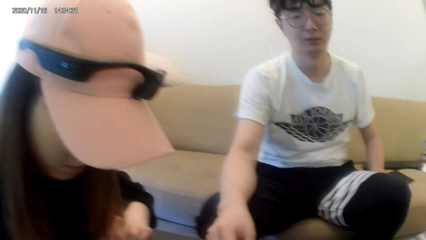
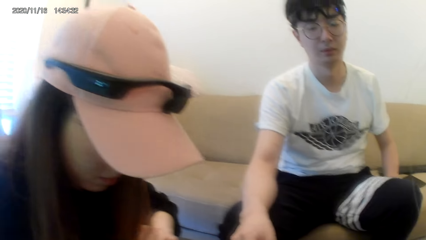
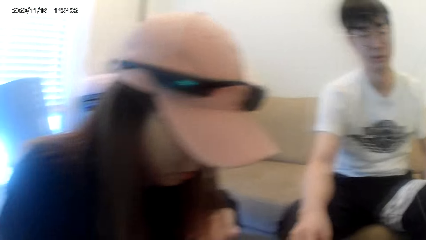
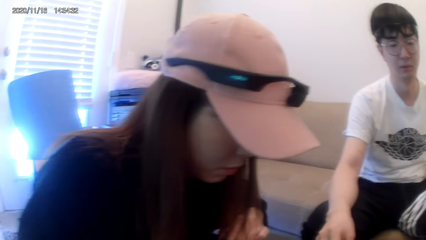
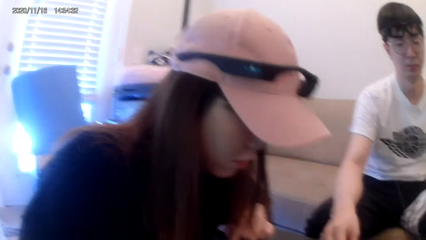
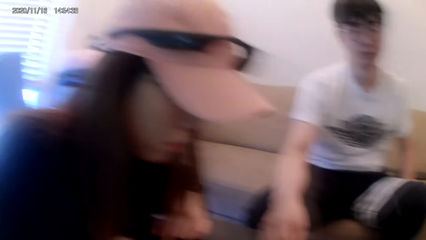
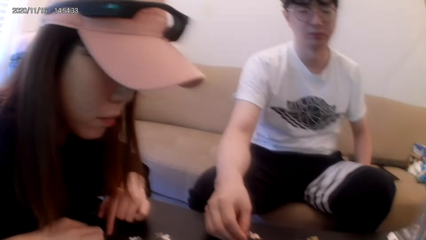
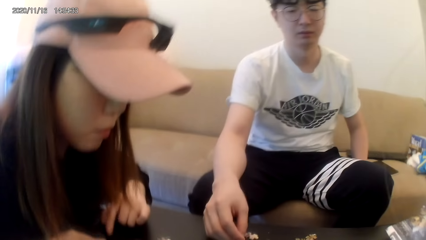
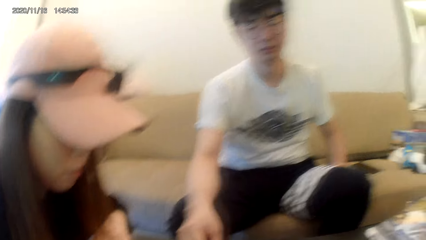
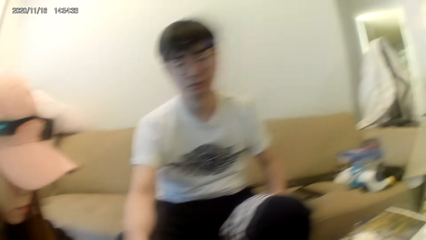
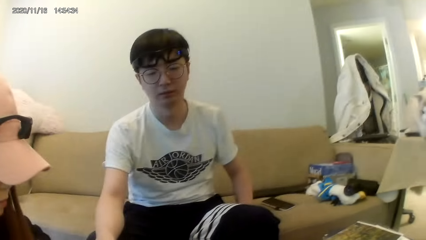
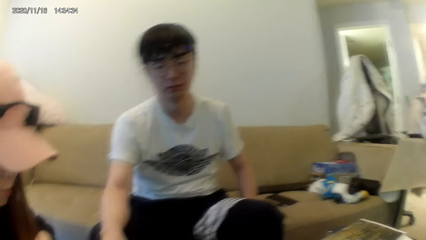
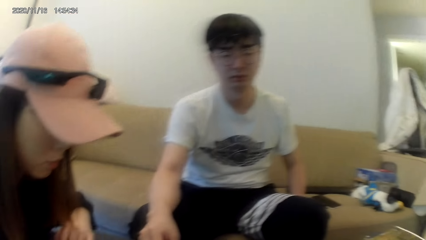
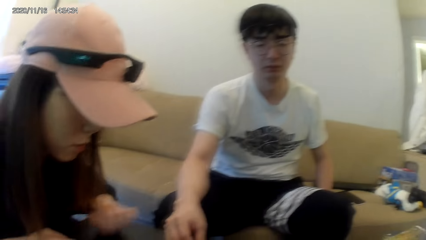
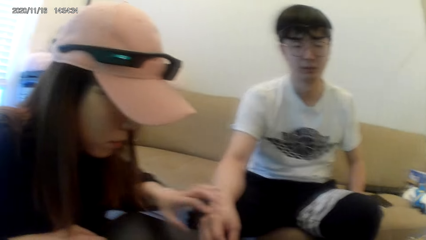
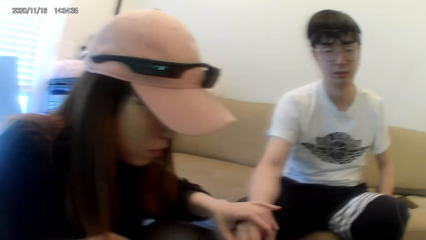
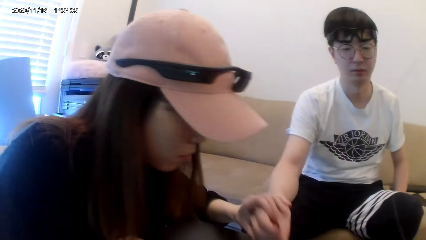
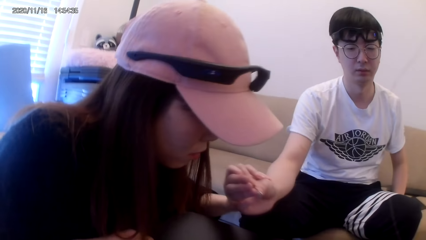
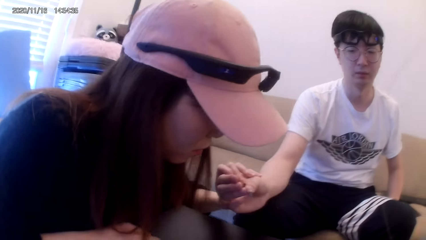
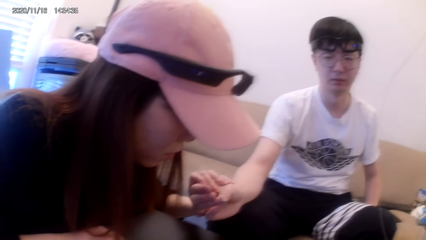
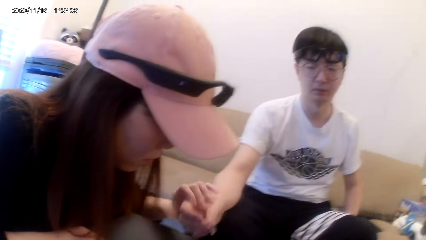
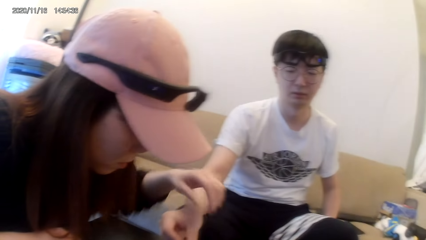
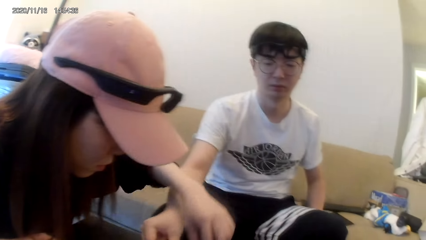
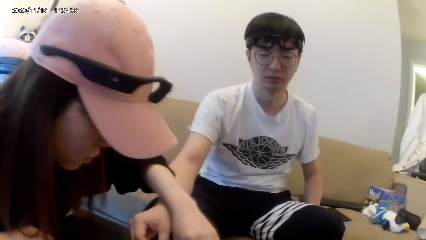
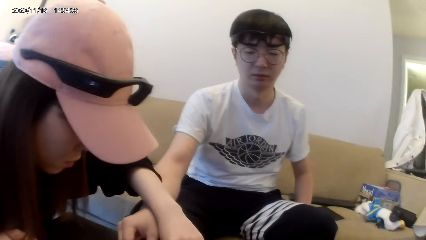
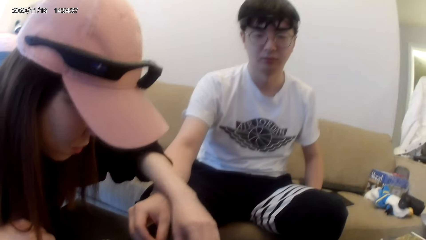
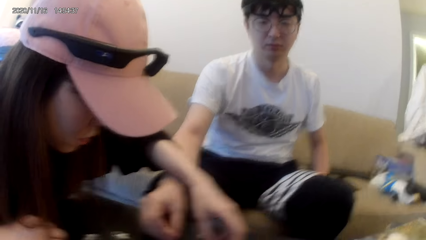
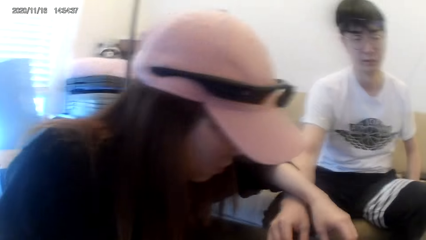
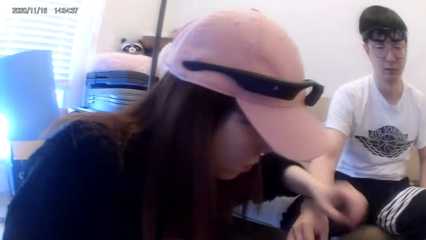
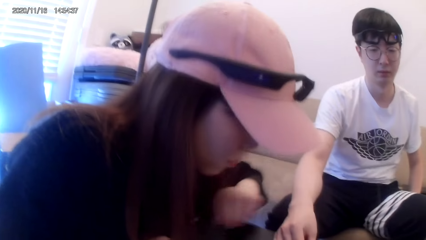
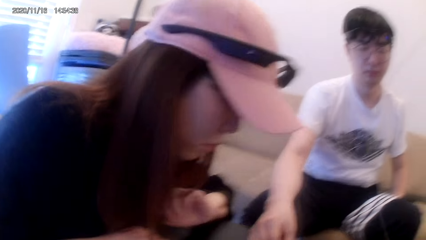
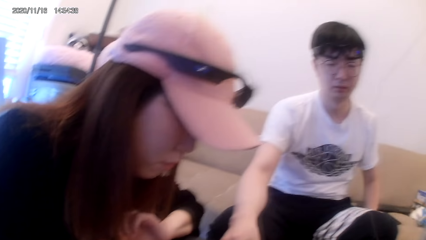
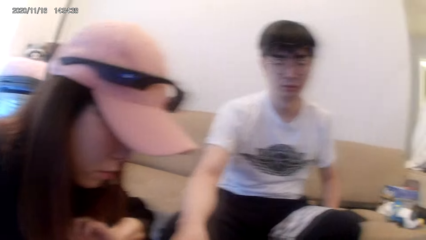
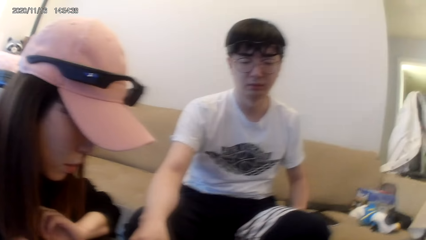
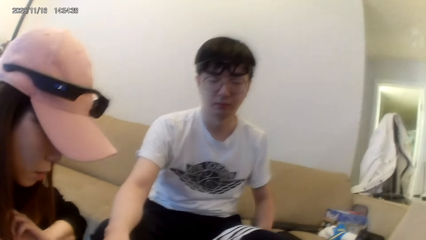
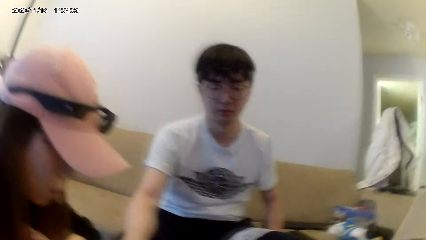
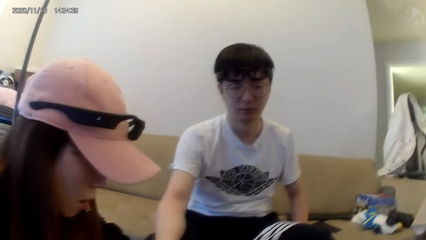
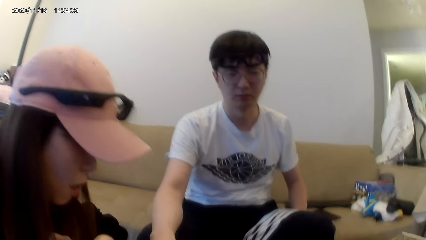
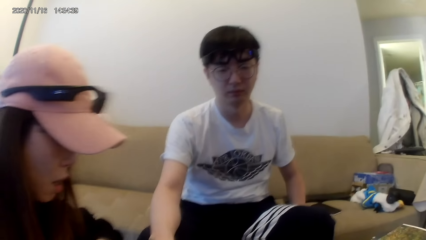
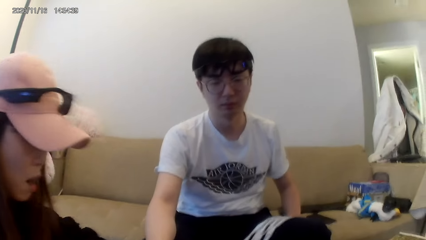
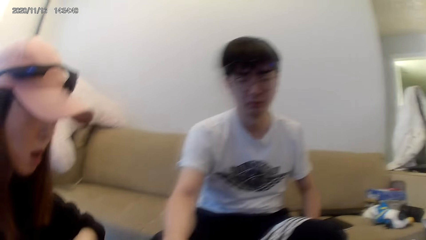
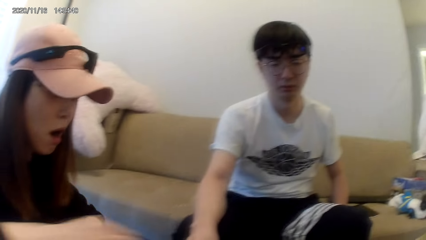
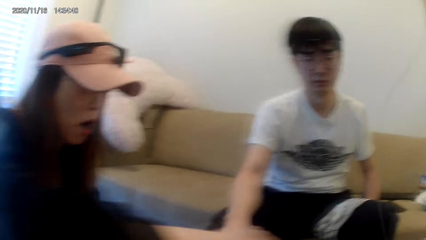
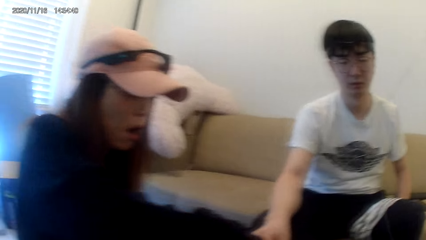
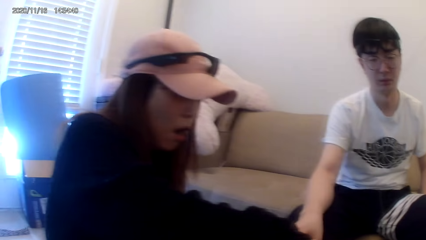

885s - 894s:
A woman checks something of a man.

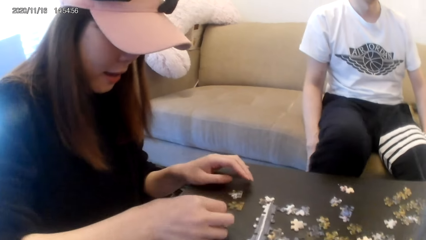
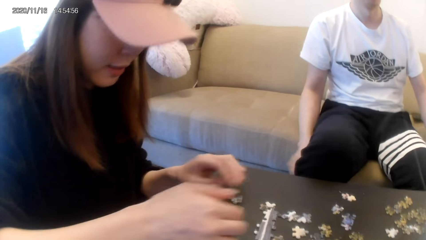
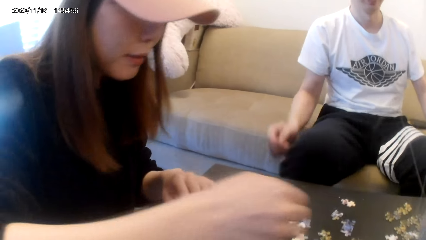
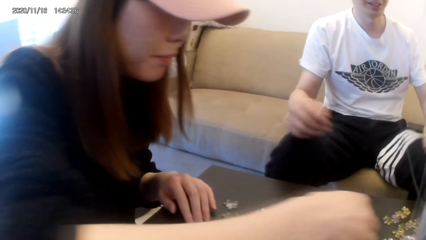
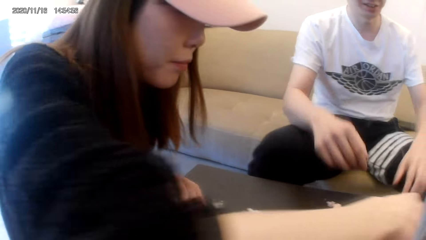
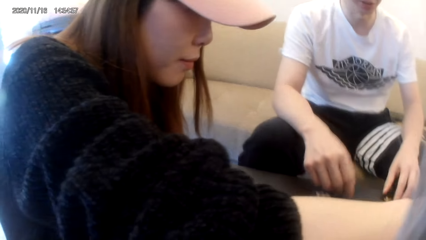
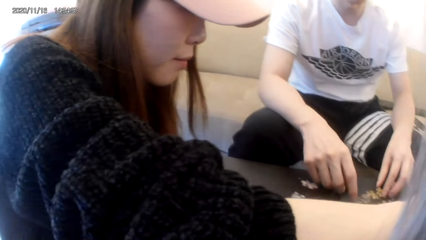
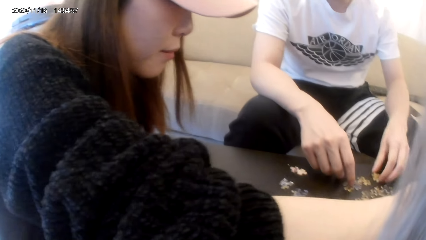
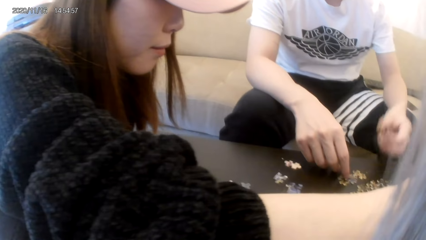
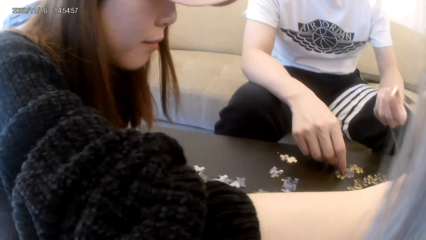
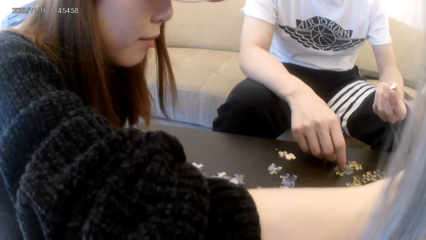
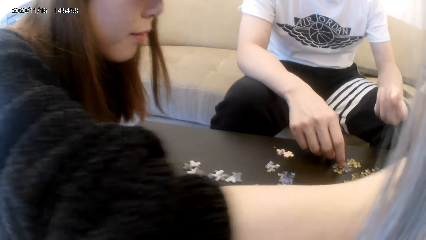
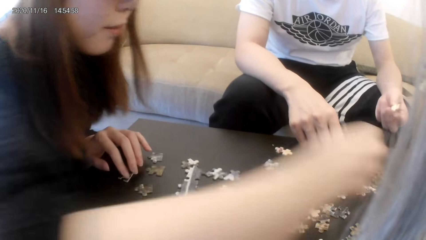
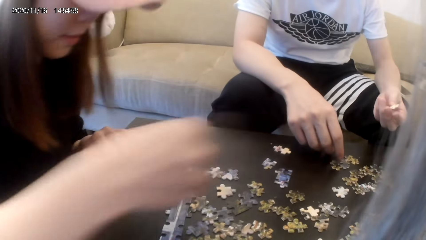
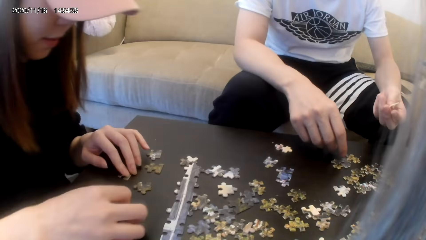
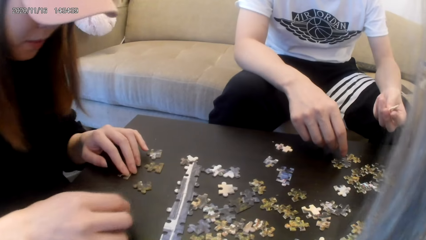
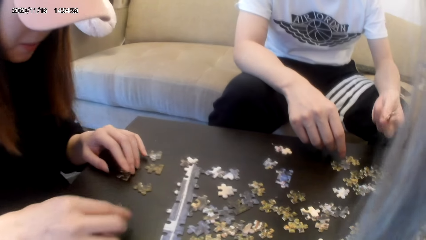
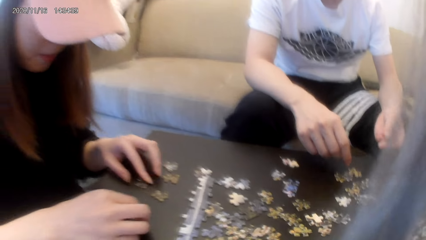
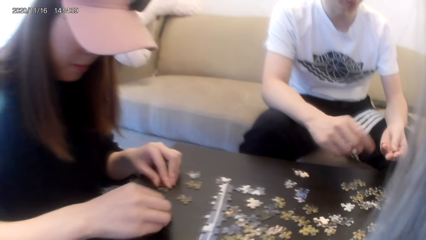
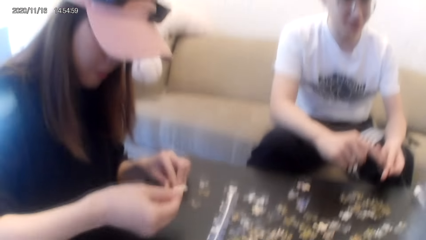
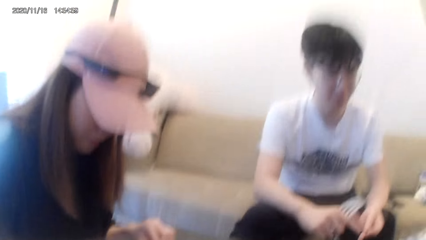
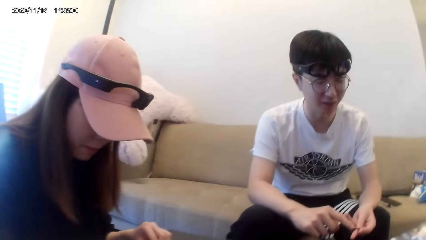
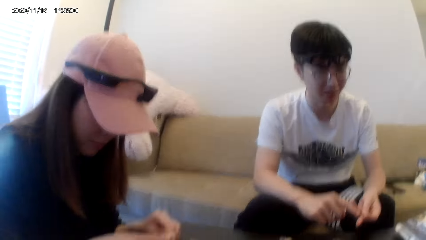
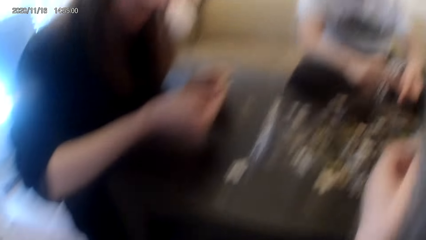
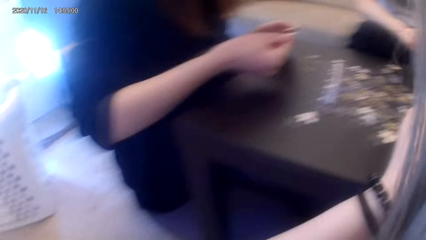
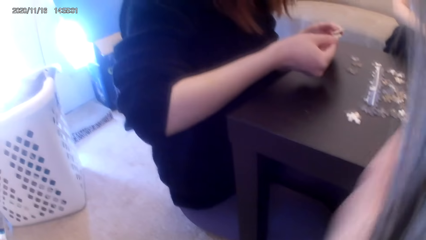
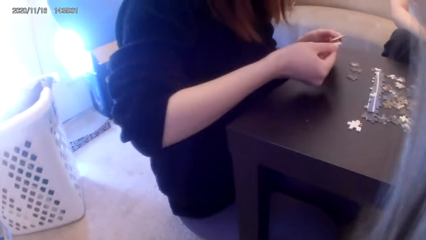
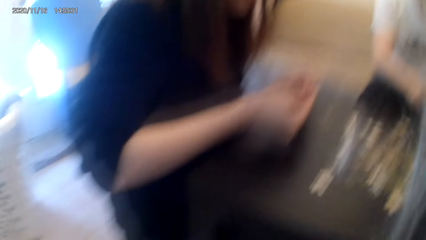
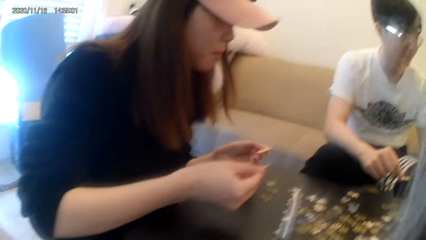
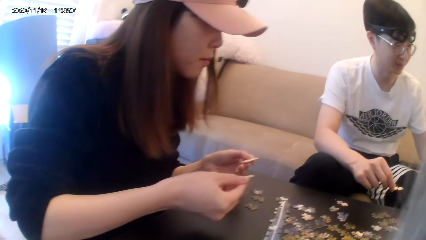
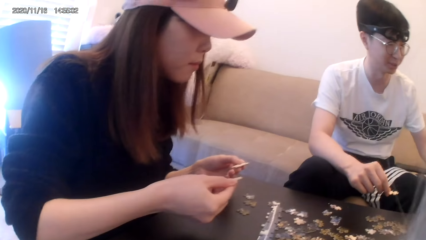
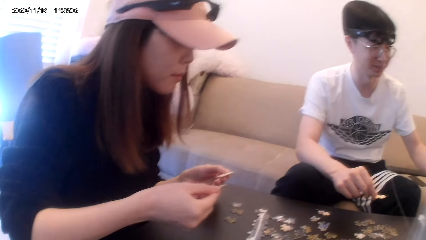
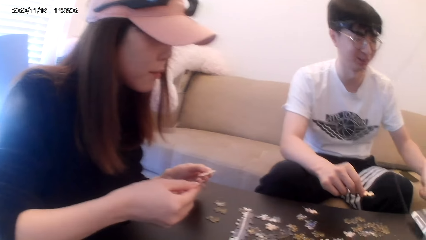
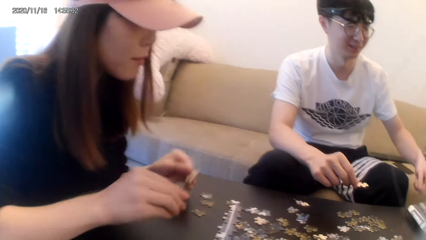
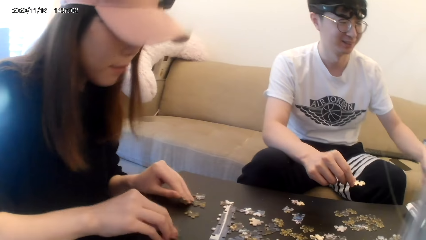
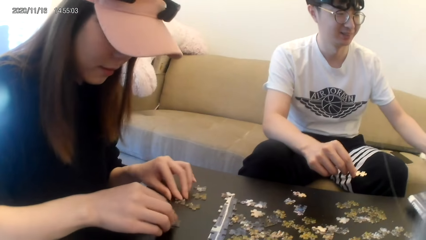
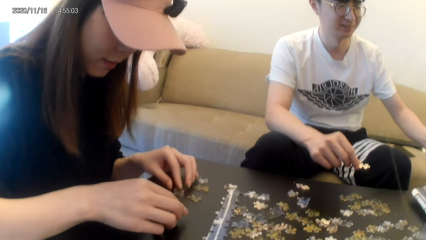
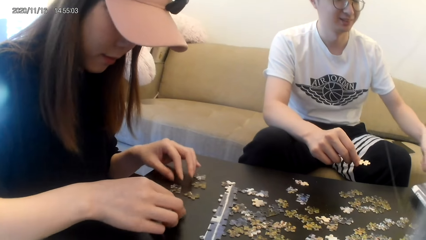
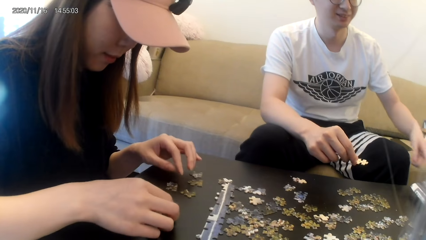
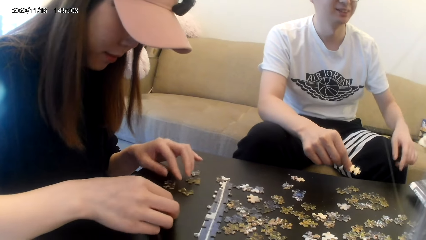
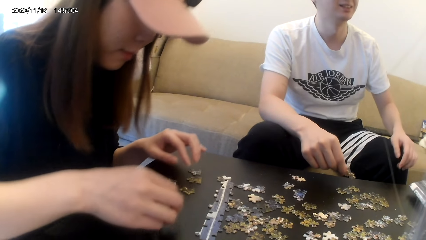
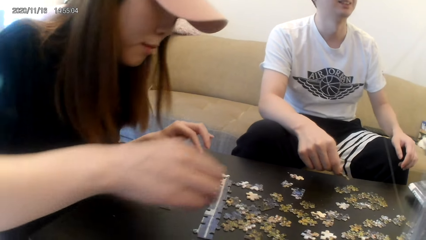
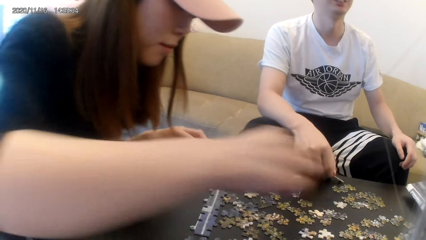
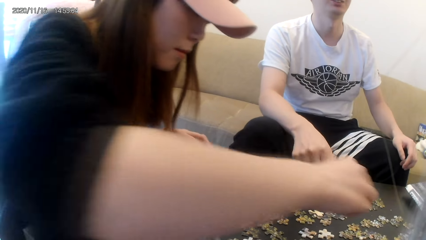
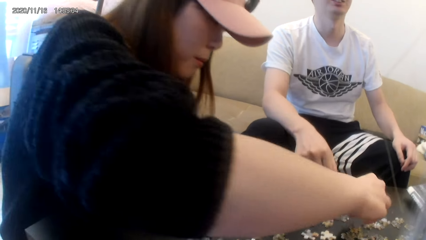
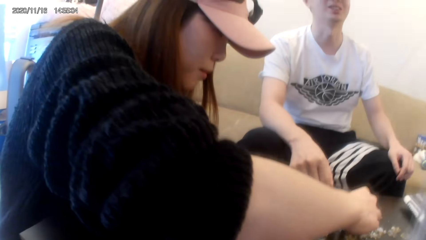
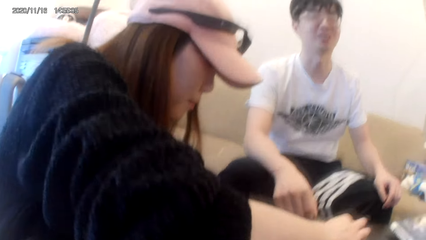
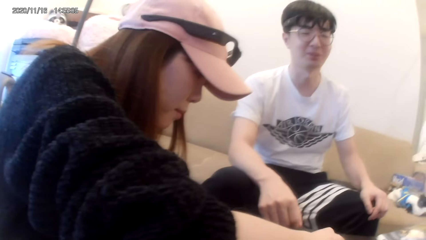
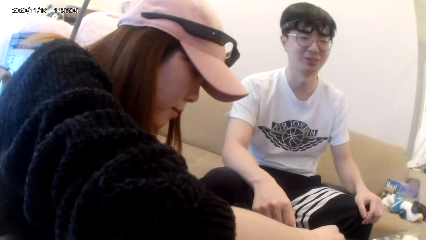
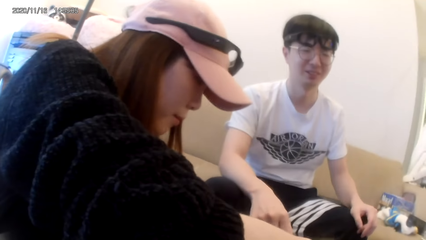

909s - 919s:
A man picks up a puzzle card.
